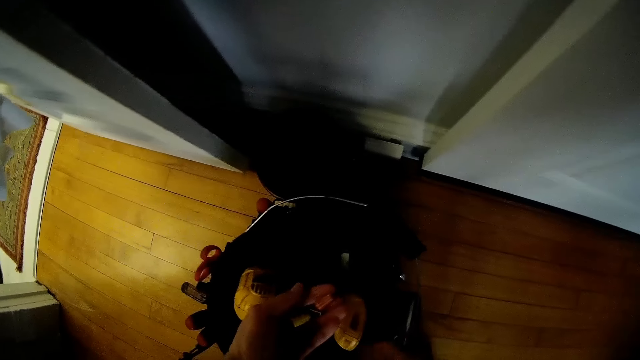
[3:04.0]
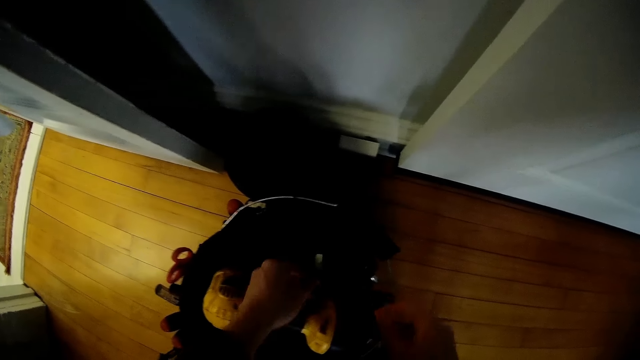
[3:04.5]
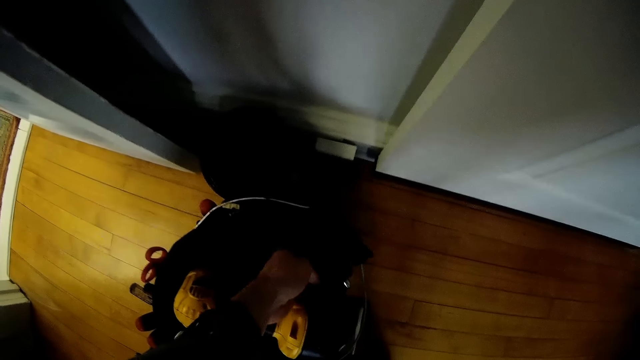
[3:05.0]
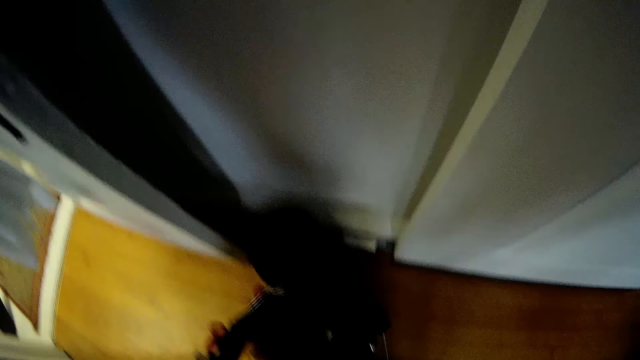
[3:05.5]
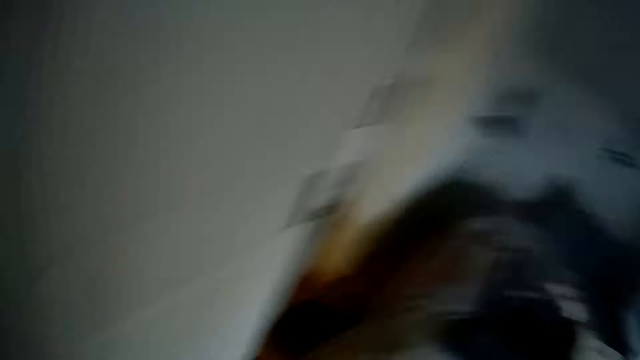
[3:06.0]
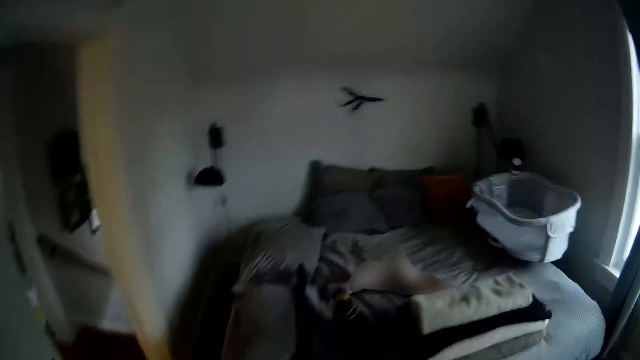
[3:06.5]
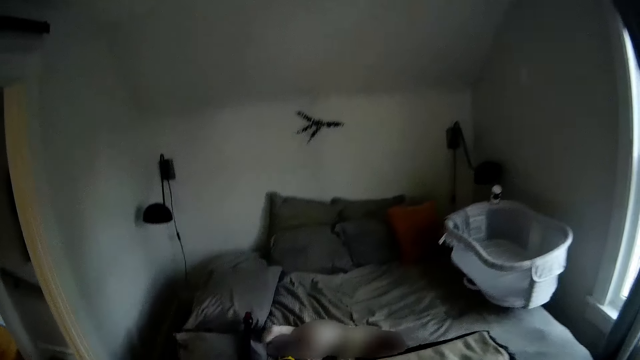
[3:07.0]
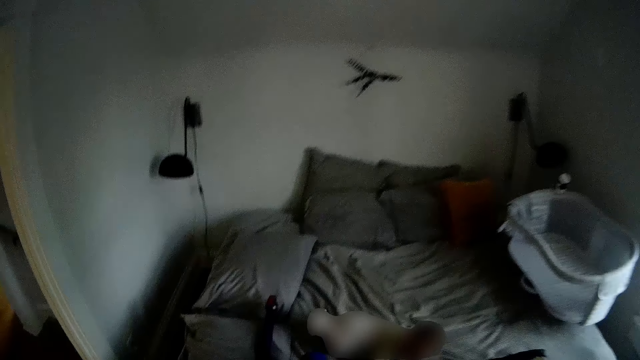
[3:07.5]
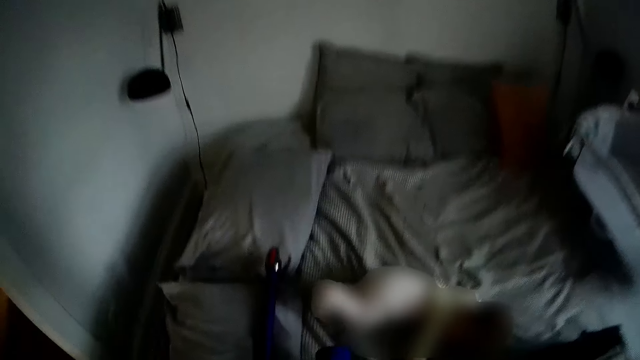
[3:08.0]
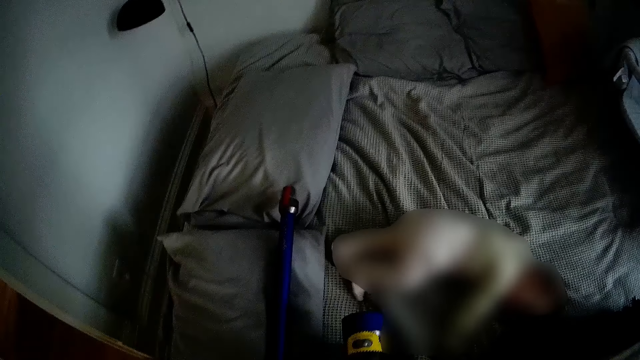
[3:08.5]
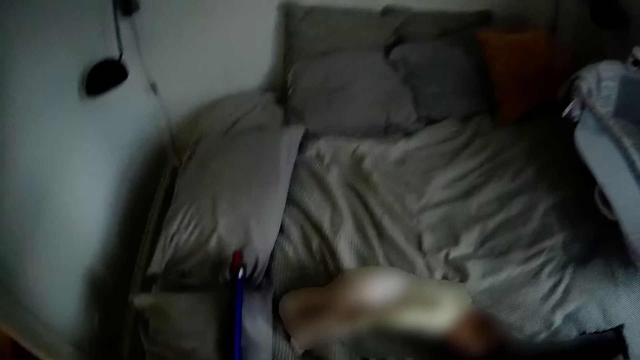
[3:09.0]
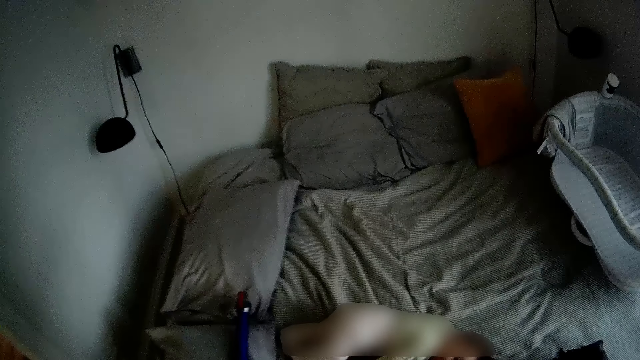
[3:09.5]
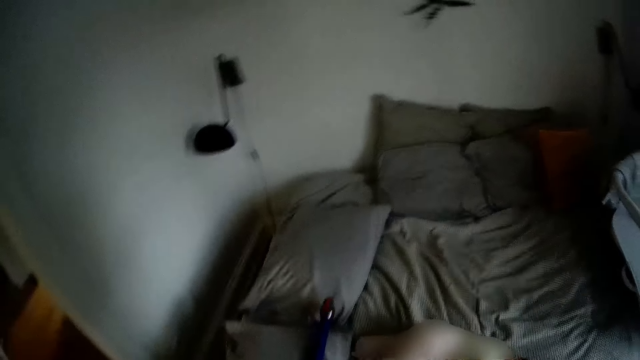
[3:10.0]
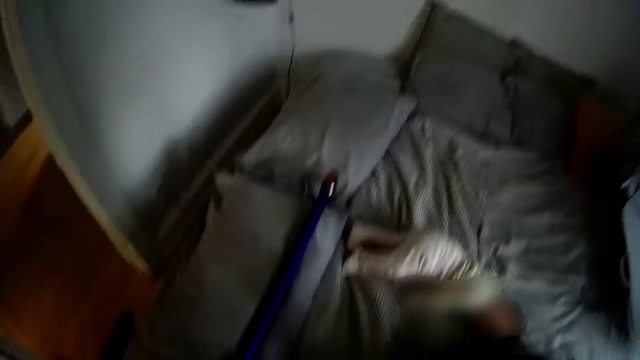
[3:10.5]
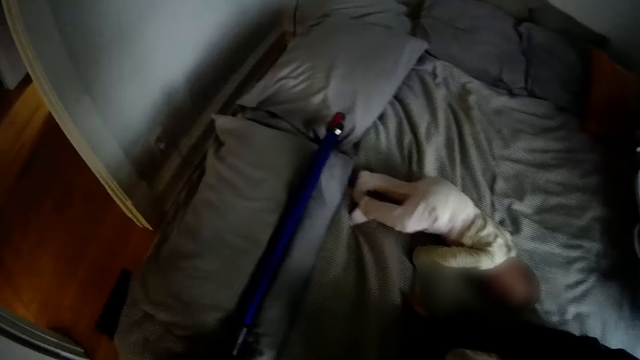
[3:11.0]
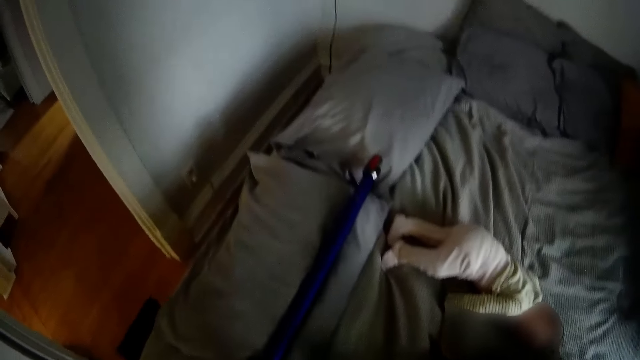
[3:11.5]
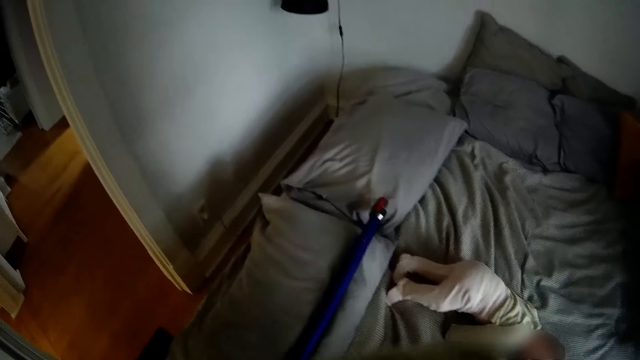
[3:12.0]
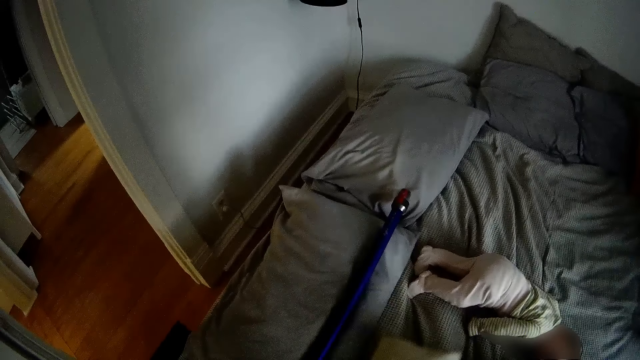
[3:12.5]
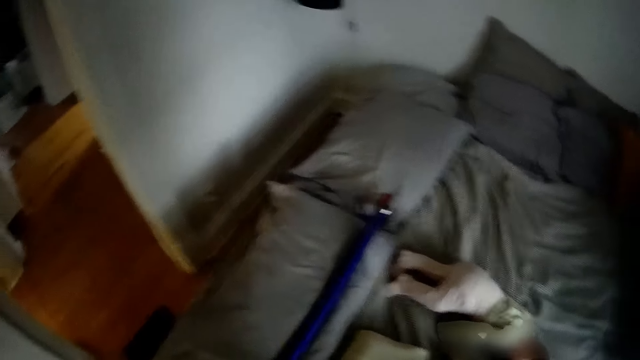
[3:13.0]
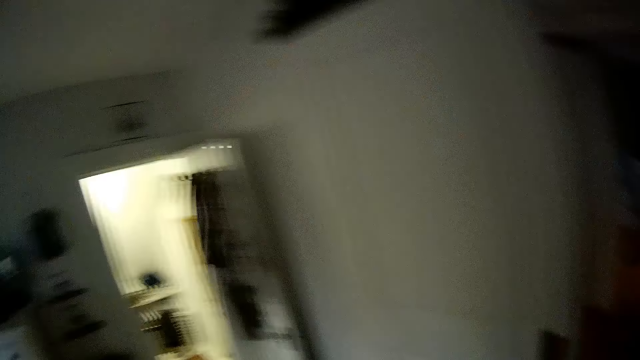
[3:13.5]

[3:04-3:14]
The camera wearer drops a nail in the toolbox with his left hand. He walks towards the bed. He picks up the vacuum with both hands. He picks up a piece of cloth from a bag on the bed in his right hand. He drops the piece of cloth on the bed in his right hand.

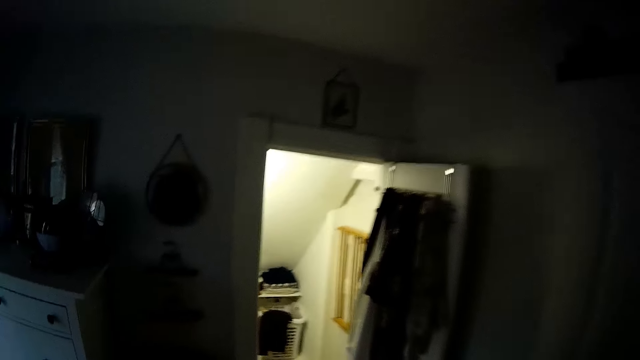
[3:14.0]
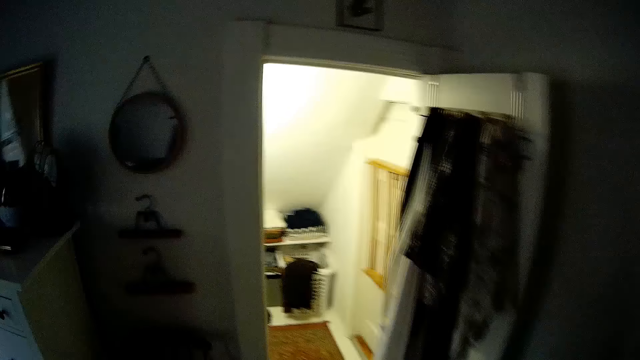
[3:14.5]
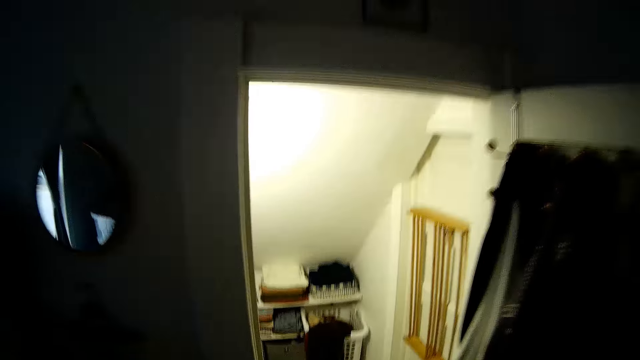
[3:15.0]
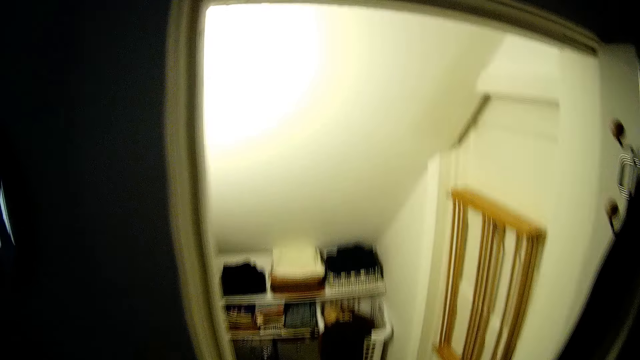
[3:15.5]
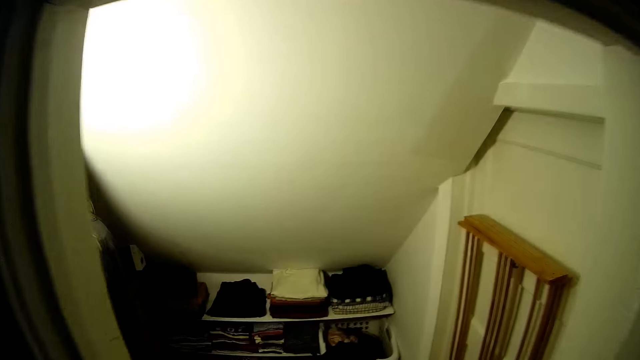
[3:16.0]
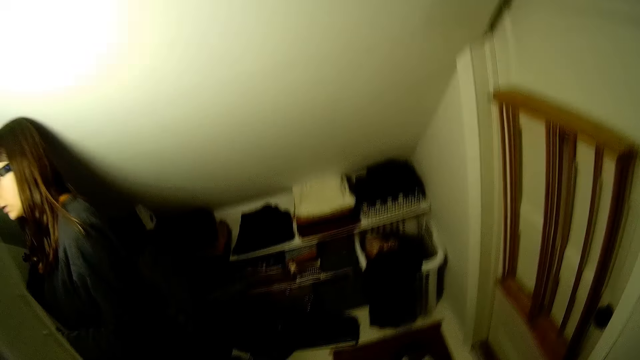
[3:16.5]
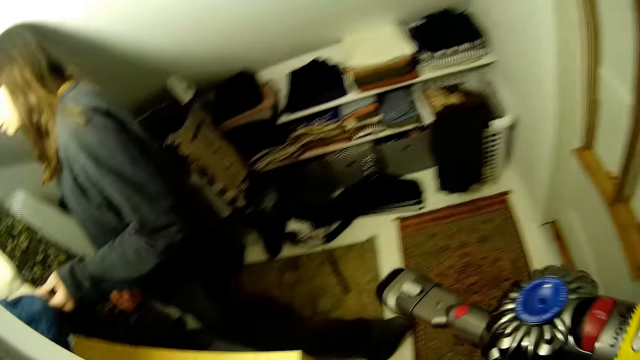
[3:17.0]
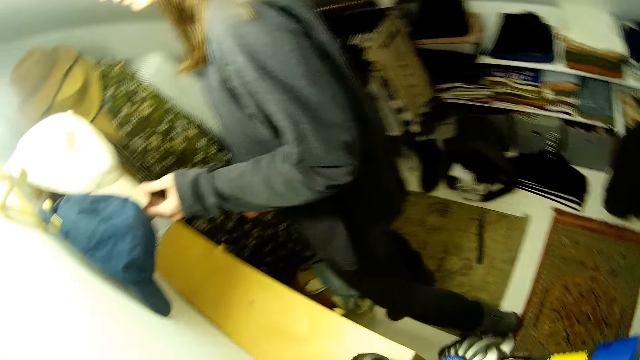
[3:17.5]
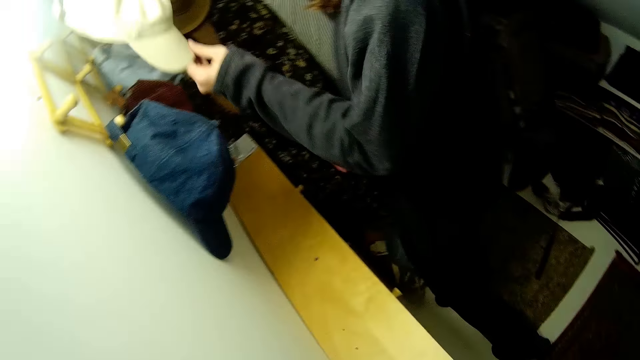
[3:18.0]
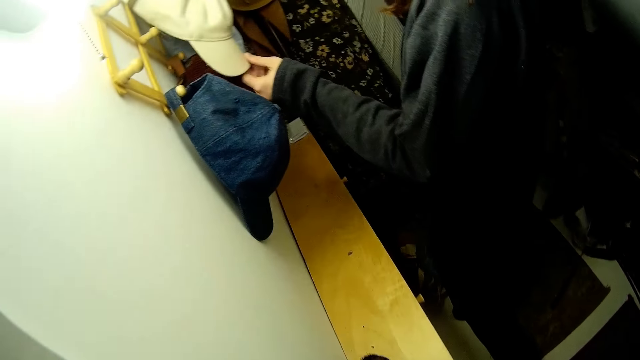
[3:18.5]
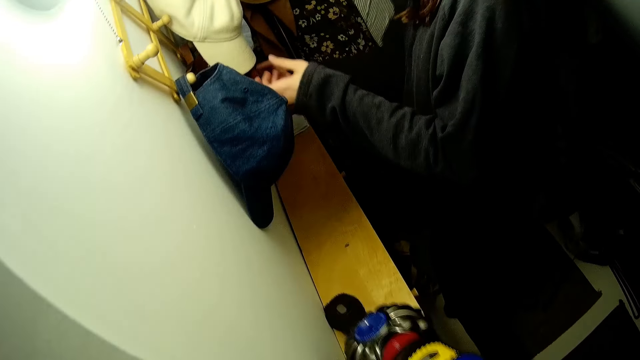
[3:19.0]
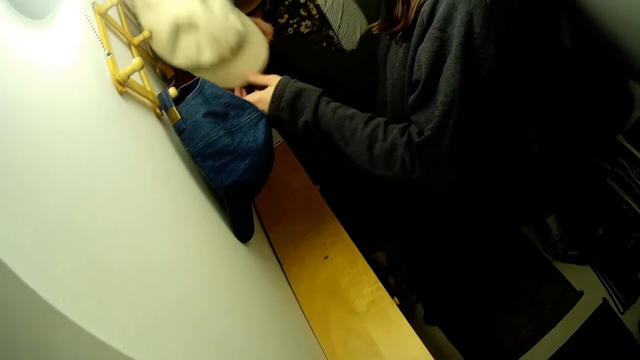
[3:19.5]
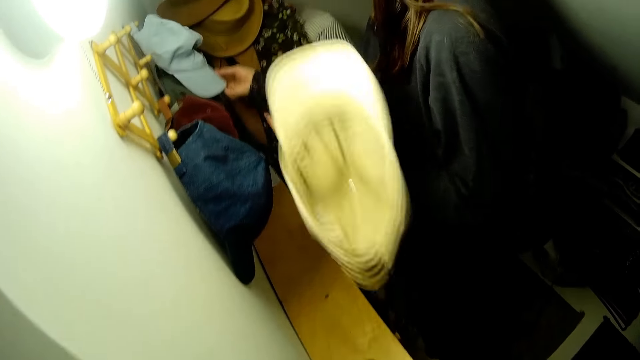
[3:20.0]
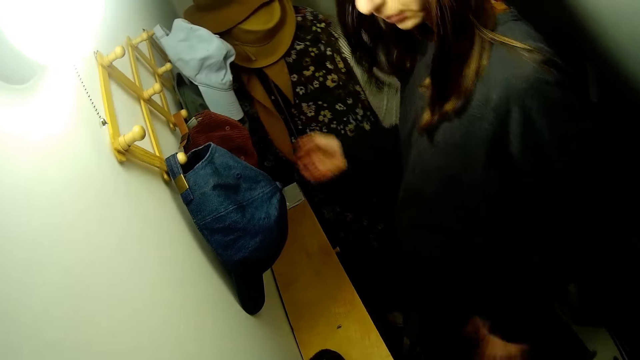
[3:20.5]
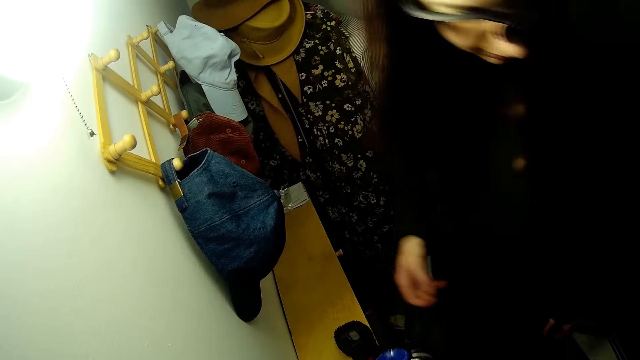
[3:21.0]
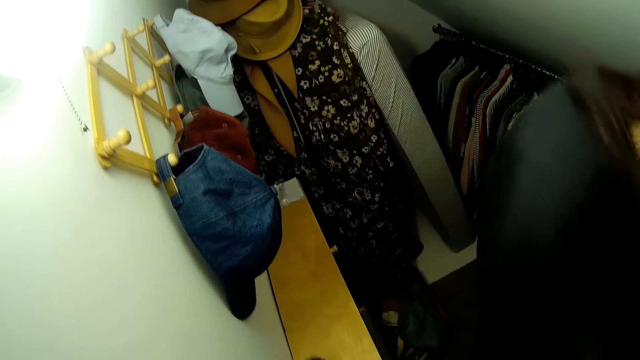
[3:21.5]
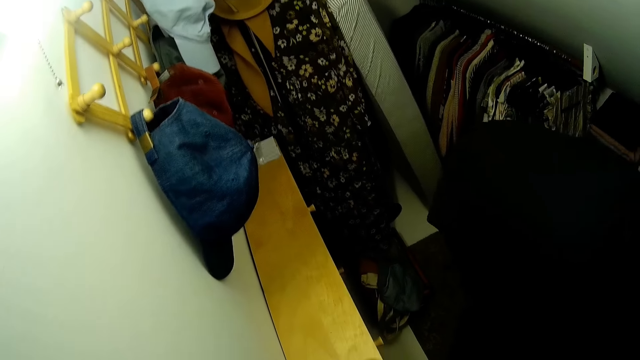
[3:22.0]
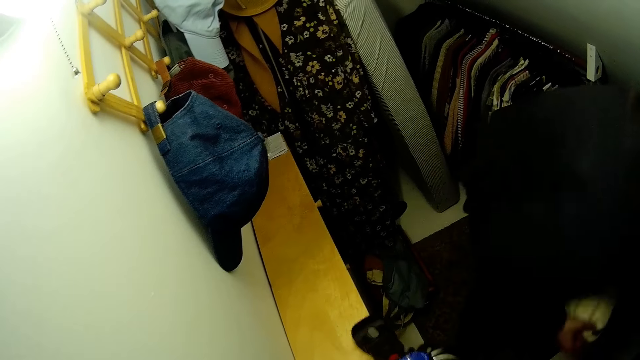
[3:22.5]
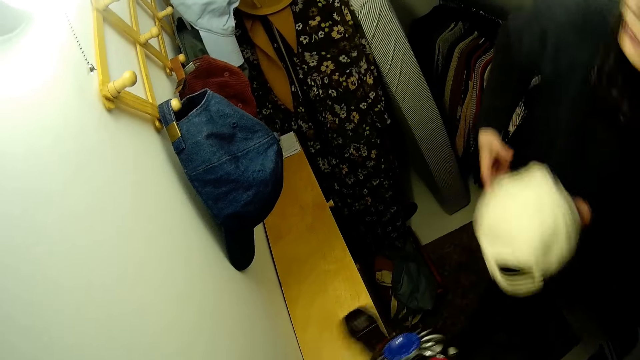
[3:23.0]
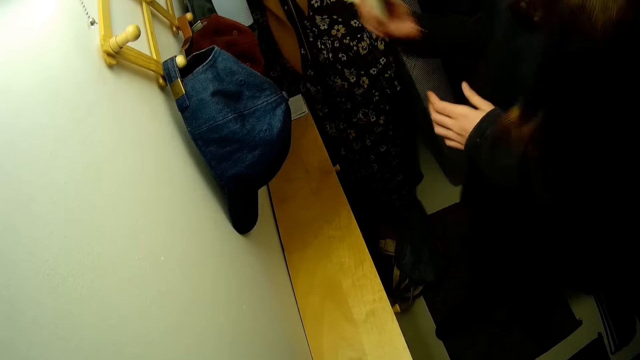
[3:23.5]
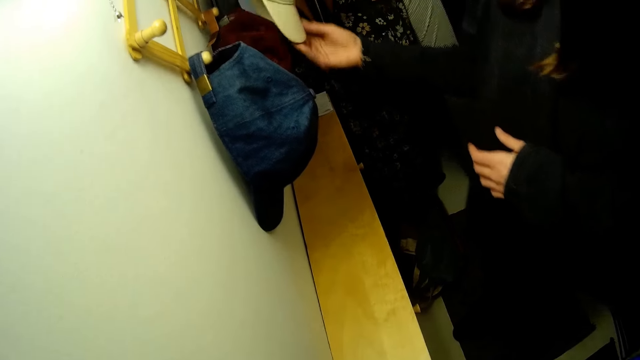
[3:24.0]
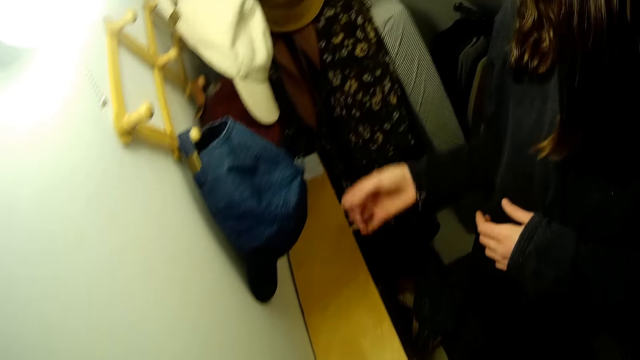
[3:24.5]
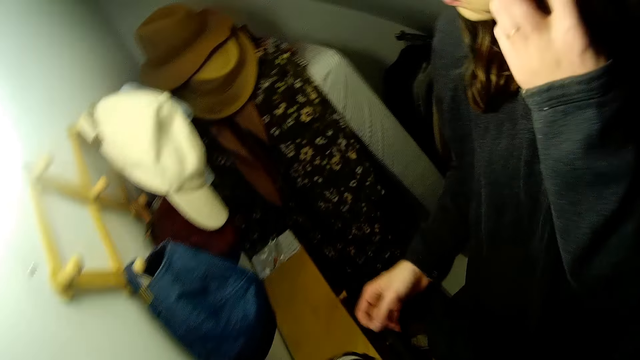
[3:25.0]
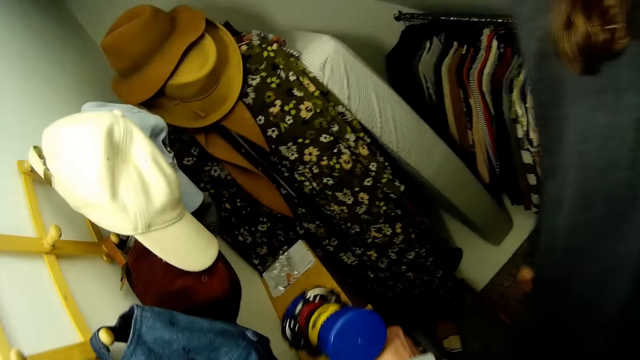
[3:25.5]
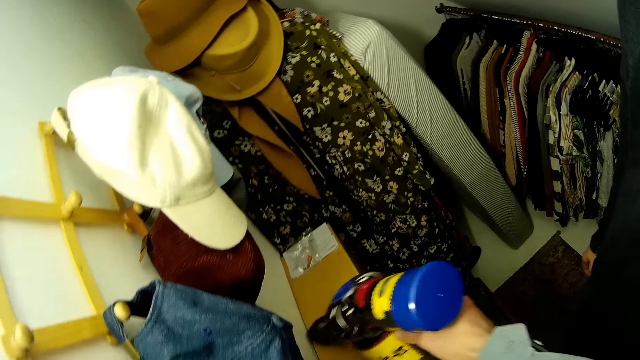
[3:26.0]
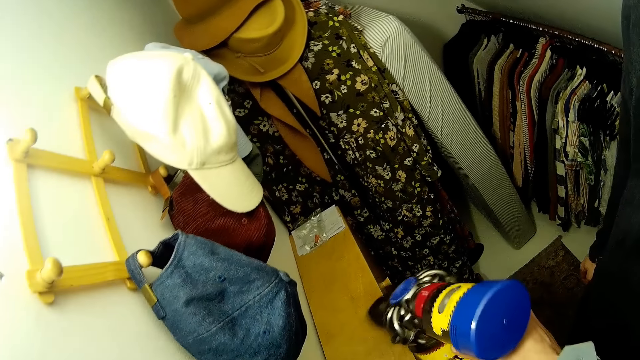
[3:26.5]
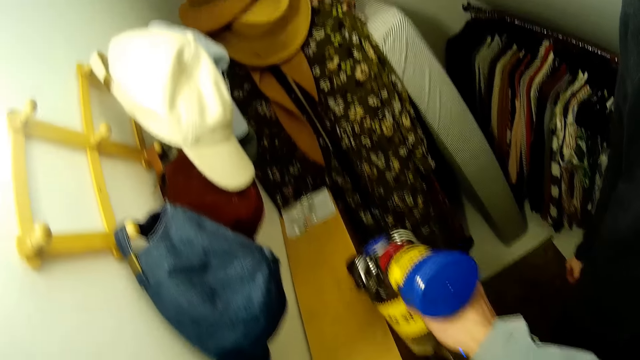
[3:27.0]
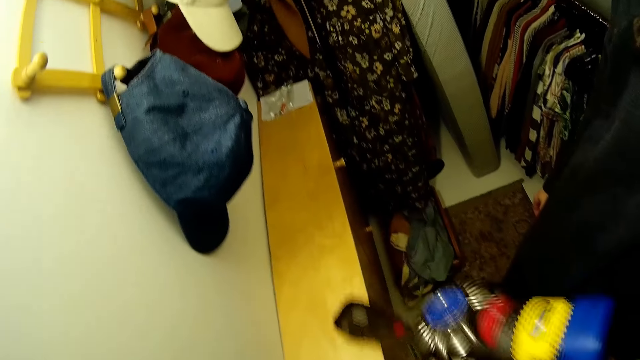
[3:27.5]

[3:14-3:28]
The camera wearer turns around and walks to another room. He cleans off dust with the vacuum in his hands, vacuuming the shelf. A woman repositions a brown cap on the hanger with her left hand. The woman repositions a blue cap on the hanger with her right hand. The woman picks up the brown cap from the floor with her hands. The woman places the brown cap on the hanger with her right hand. The woman brushes back her hair with her left hand.
